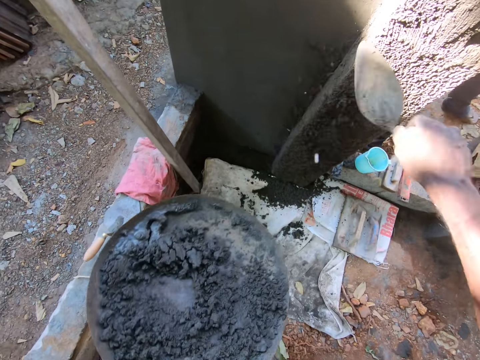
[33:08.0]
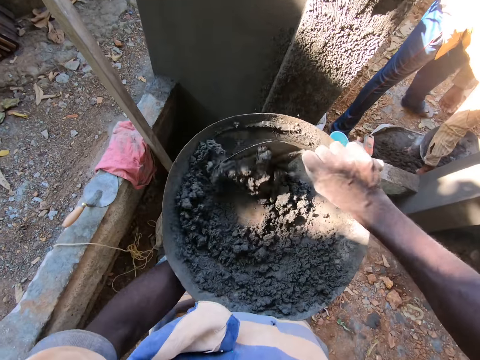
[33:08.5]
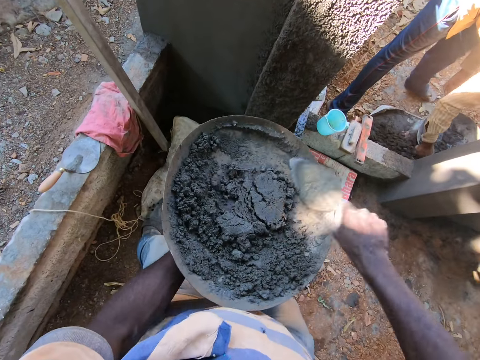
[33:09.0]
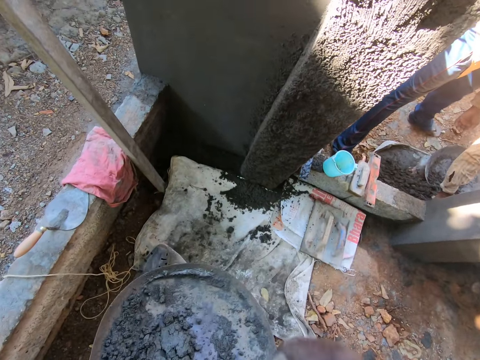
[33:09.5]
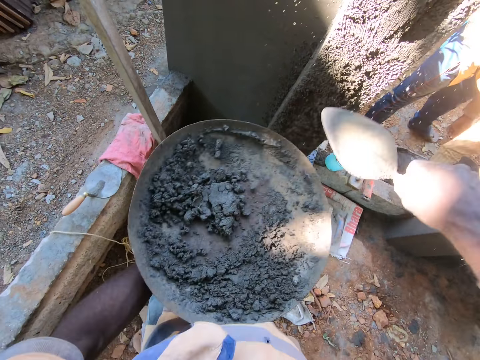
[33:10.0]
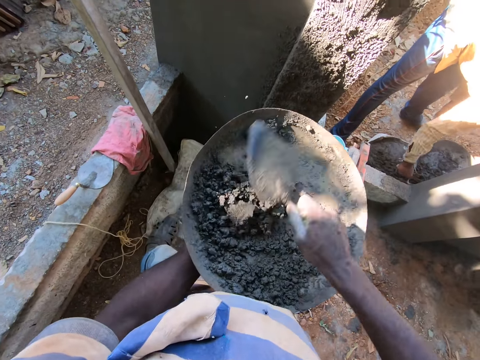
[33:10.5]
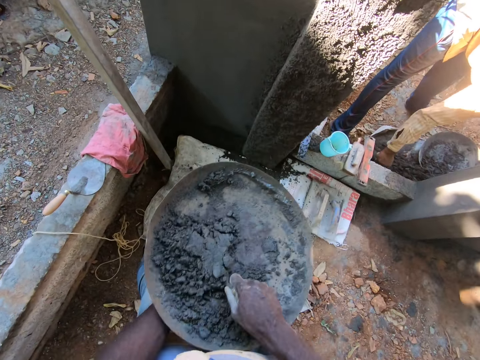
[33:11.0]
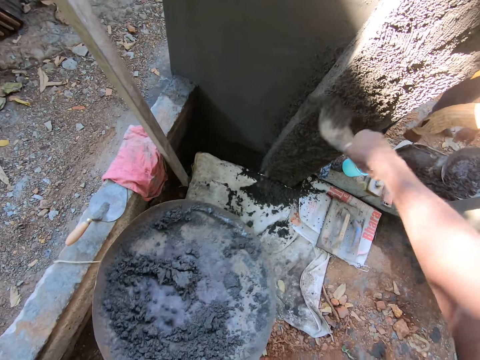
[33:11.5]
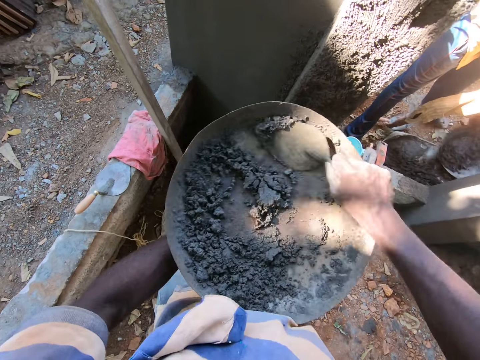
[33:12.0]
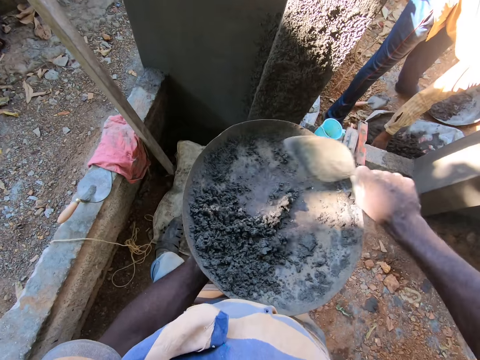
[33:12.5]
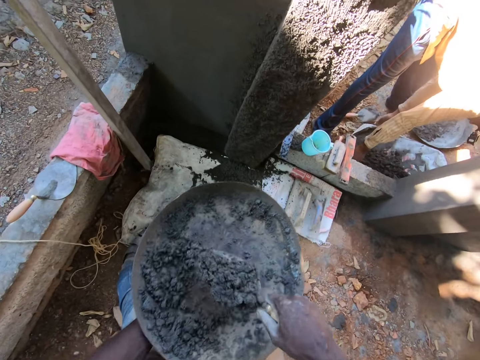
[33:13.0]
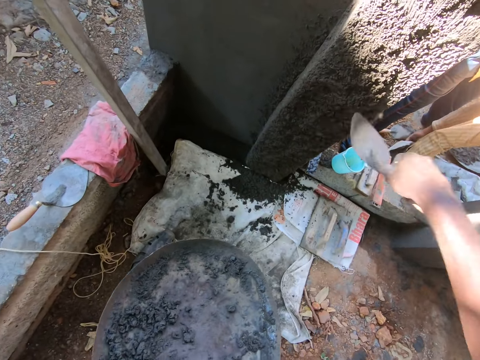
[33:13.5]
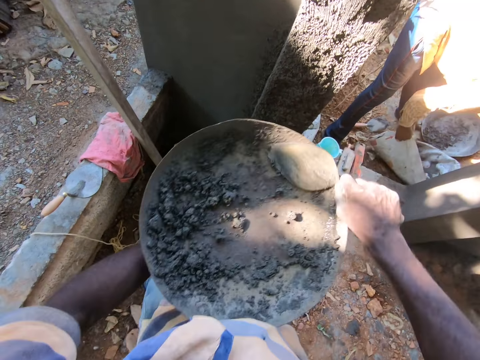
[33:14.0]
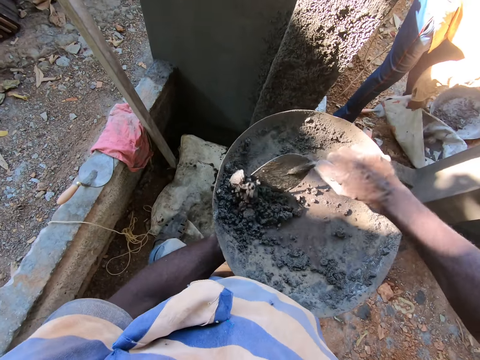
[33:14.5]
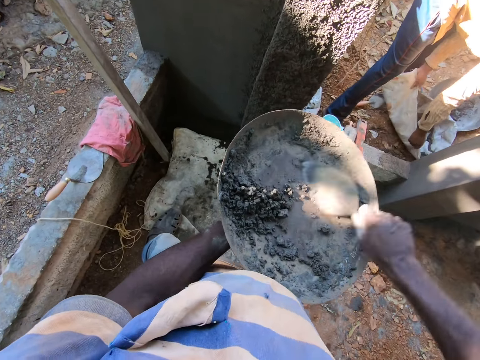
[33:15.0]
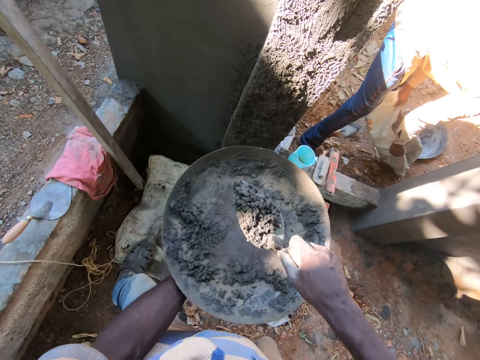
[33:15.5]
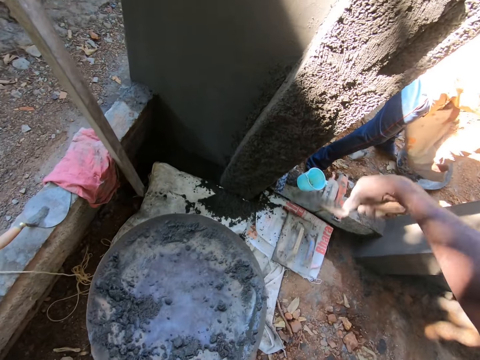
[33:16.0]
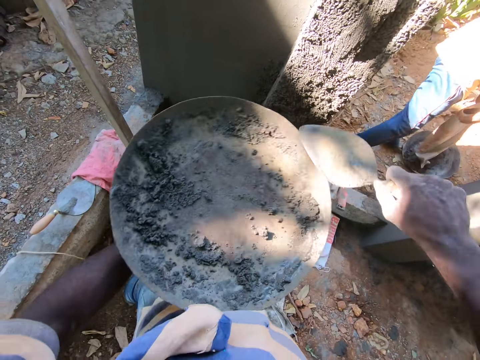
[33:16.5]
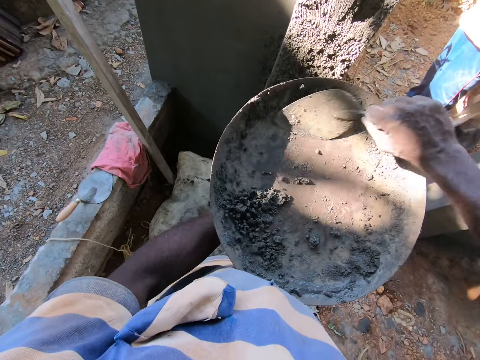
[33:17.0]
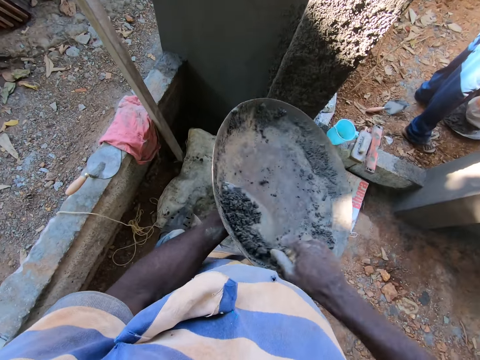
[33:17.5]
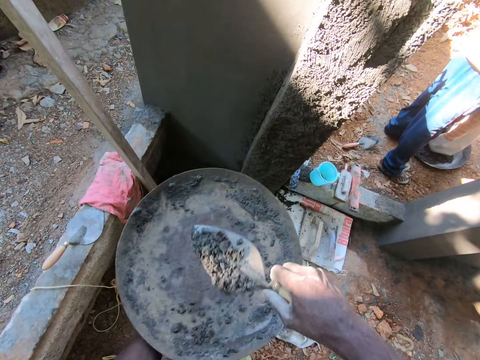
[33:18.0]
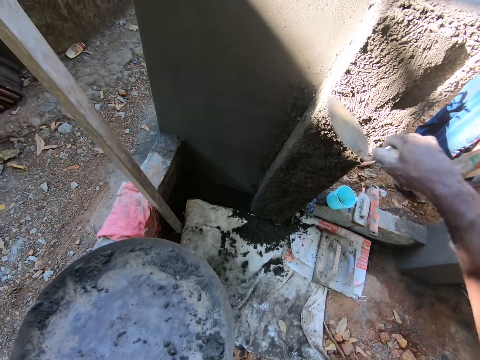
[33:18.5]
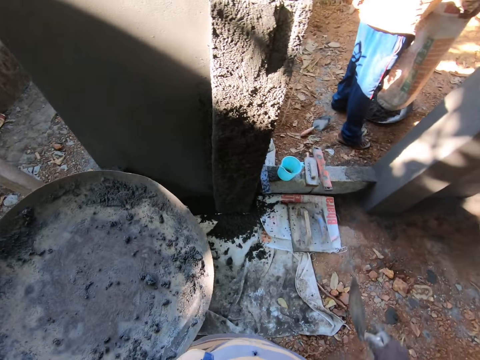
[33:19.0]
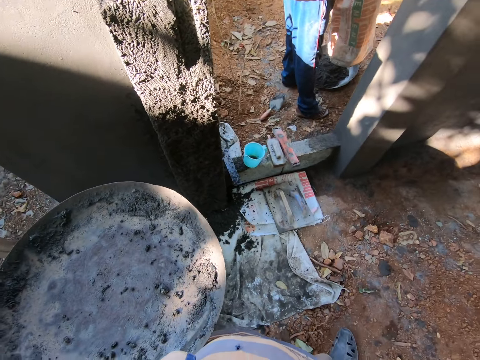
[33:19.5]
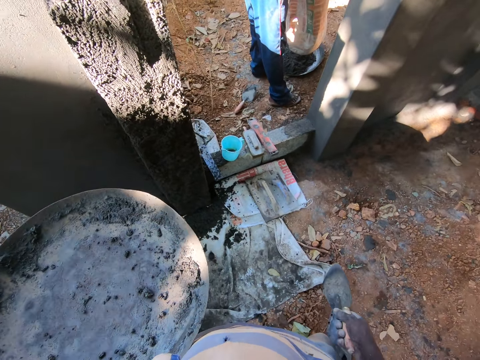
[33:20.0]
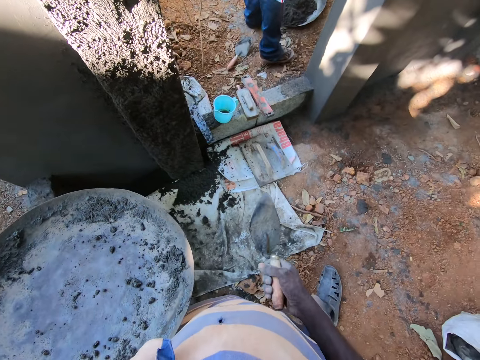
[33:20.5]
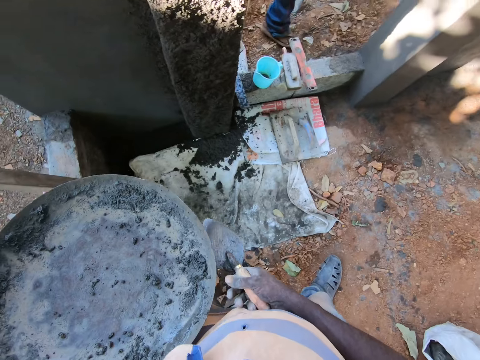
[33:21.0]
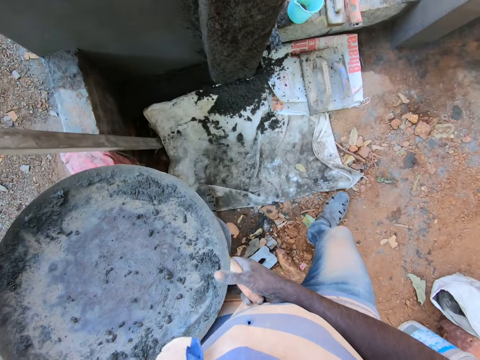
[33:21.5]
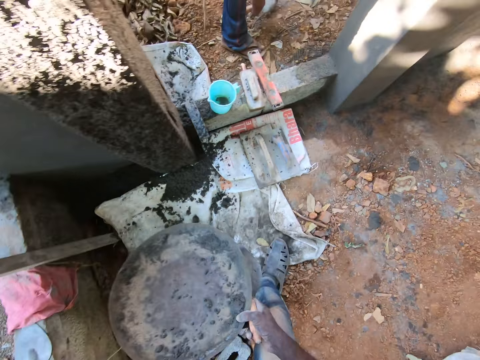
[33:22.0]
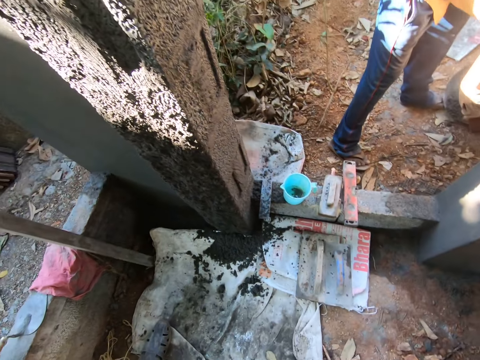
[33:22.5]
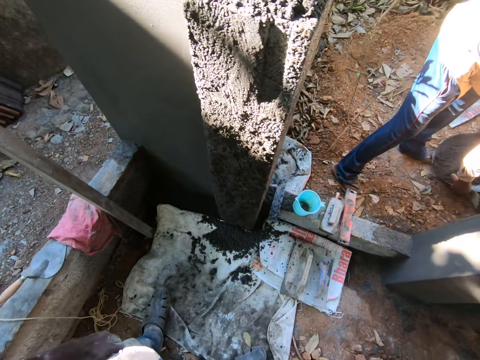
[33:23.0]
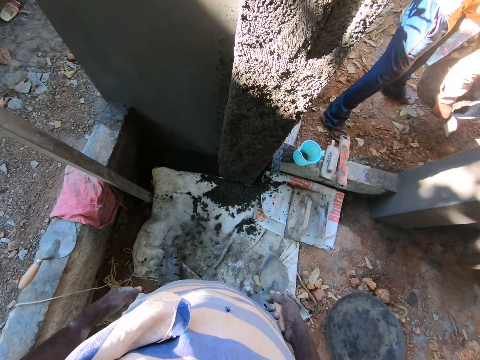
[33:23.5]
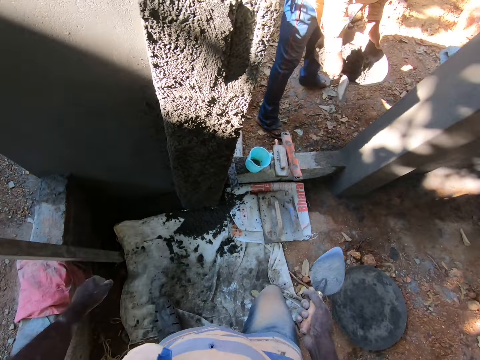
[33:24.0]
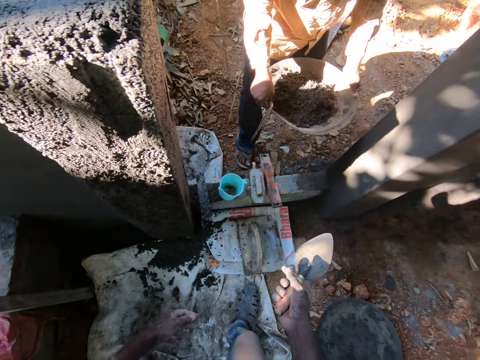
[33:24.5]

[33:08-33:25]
The camera wearer scoops cement with a trowel. They apply cement to the wall. They mix the cement with the trowel. They scoop cement with the trowel. They apply cement to the wall. They mix the cement with the trowel. They scoop cement with the trowel. They apply cement to the wall. They scoop cement with the trowel. They apply cement to the wall. They scoop cement with the trowel. They apply cement to the wall. A man empties a sack into a pan on the ground with both hands. The camera wearer scoops cement with the trowel. They apply cement to the wall. The man empties cement from the sack. The camera wearer interacts with the man at the building site. They hold the pan with both hands. They put the basin on the floor. The man lifts the basin with cement.

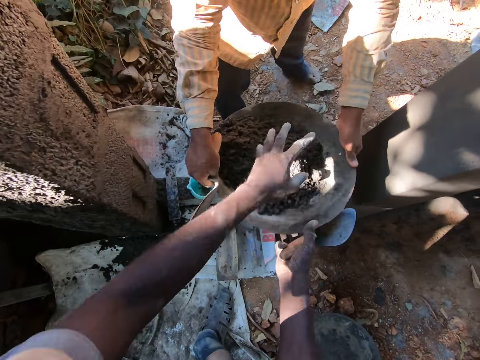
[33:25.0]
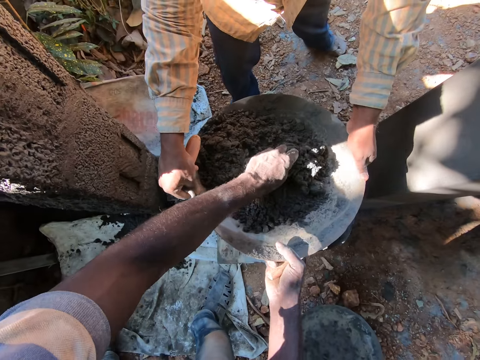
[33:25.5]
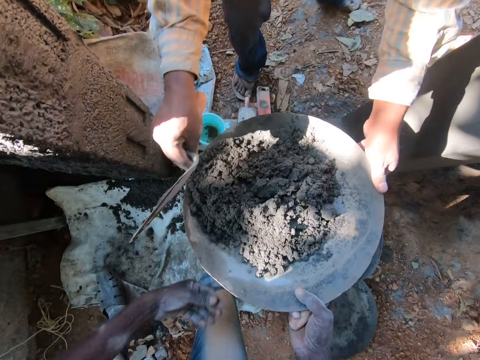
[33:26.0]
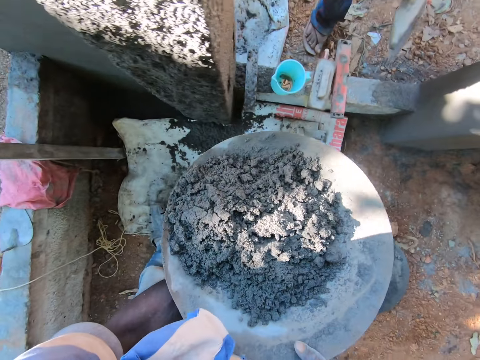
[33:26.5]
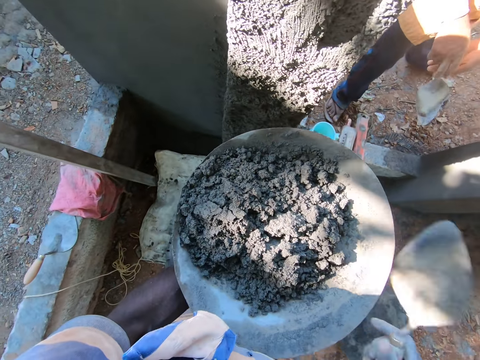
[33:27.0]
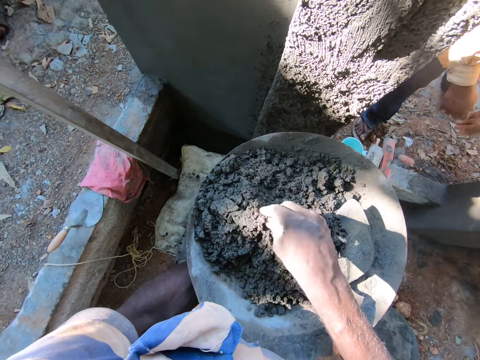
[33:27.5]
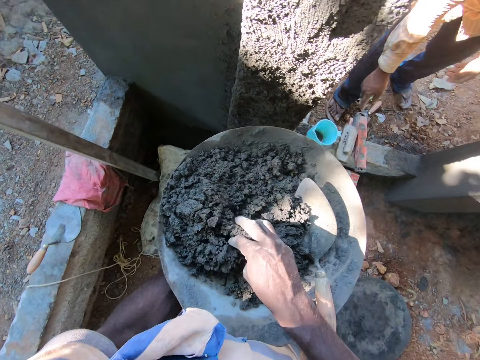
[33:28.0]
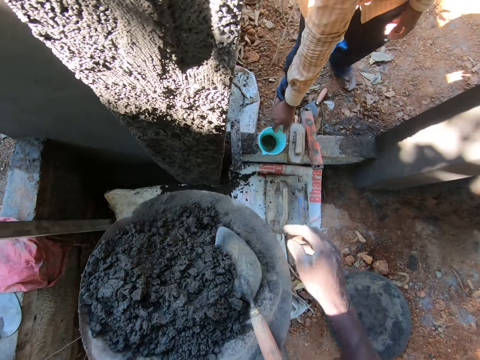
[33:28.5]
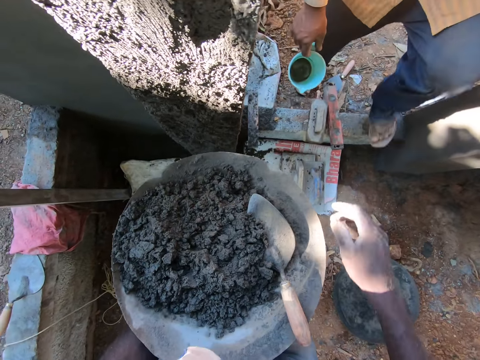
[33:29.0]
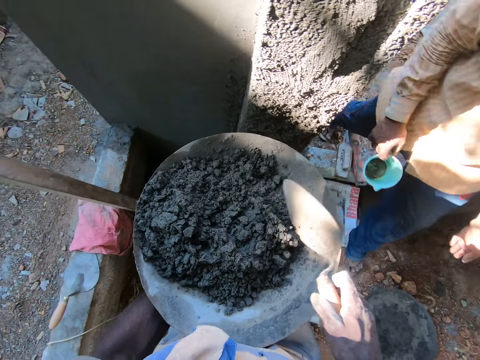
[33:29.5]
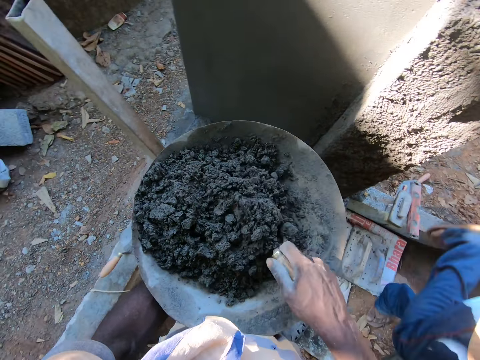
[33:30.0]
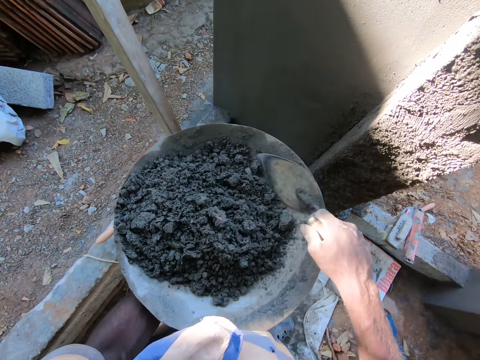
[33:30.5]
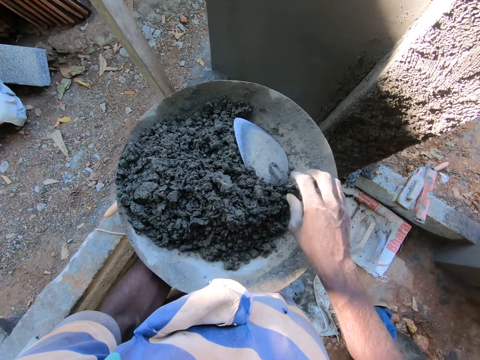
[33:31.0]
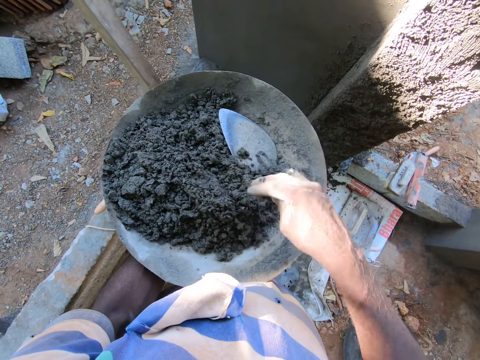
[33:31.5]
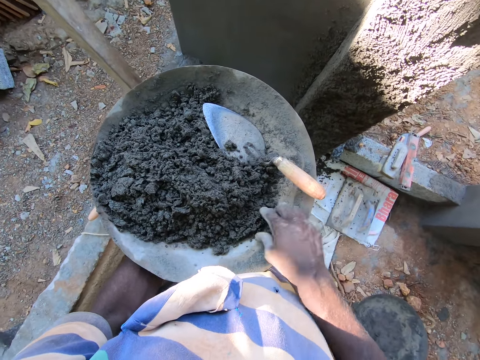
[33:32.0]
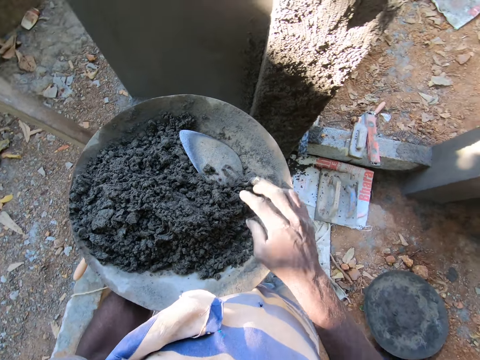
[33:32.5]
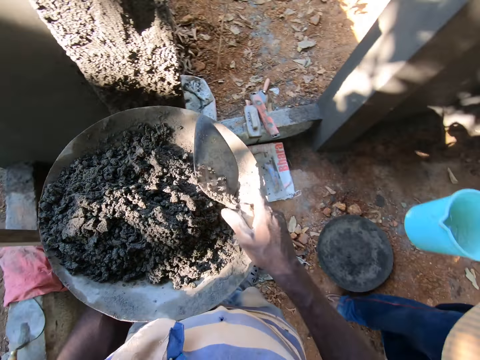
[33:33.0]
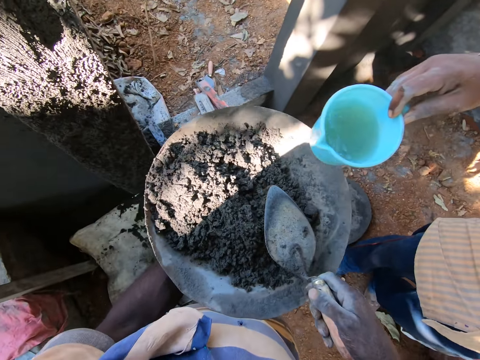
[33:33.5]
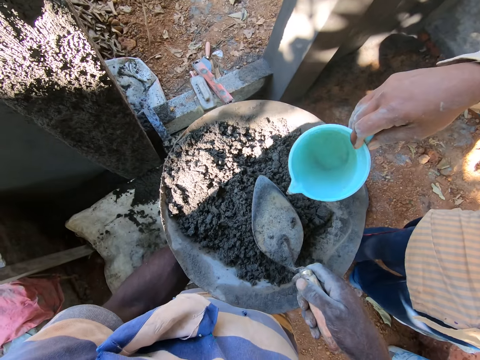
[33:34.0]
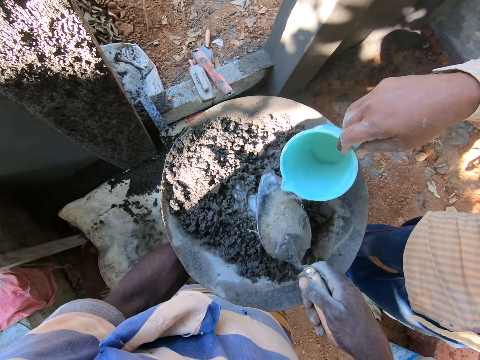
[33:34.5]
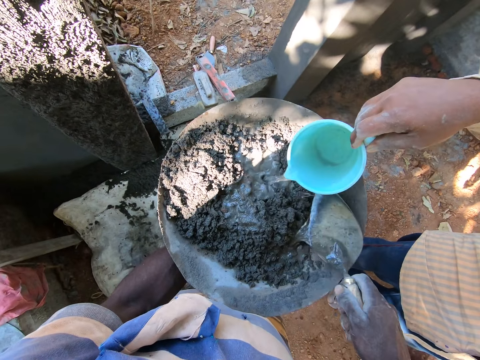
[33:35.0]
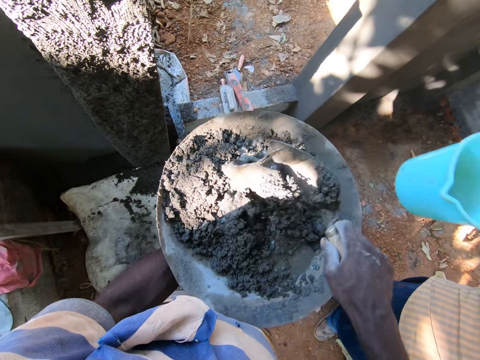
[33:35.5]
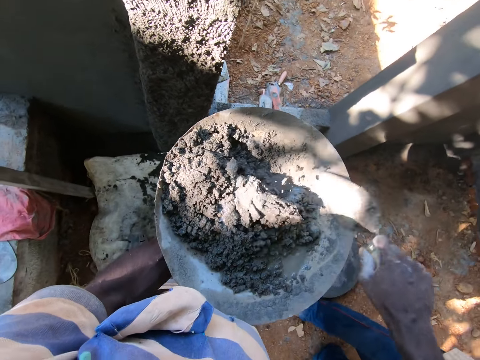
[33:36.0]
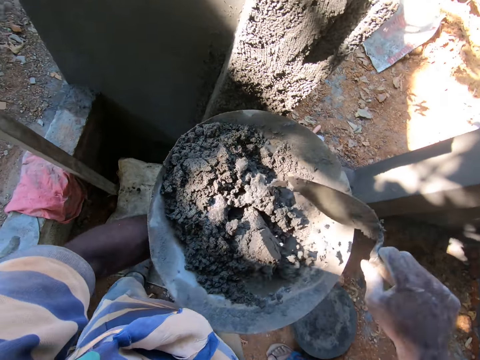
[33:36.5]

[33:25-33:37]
The camera wearer collects the pan or basin with cement from a man with both hands. He picks up cement with his hand. He pulls his hand off the cement. He picks up cement in the basin. He drops the scraper in his right hand in the pan. He touches cement mortar in the pan with his right hand. He mixes the cement with his hands. The man picks up the cup from the frame of the door with his right hand. The camera wearer pulls his hand off the cement. The man walks past the door of the building site. The camera wearer picks up the scraper from the pan with his right hand. He mixes cement mortar in the pan with the scraper in his right hand. He drops the scraper in his right hand in the pan. He touches cement mortar in the pan with his right hand. He picks up the scraper from the pan with his right hand. The man pours water from the cup in his right hand into the pan. The camera wearer mixes cement mortar in the pan with the scraper in his right hand.
